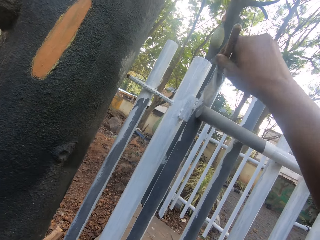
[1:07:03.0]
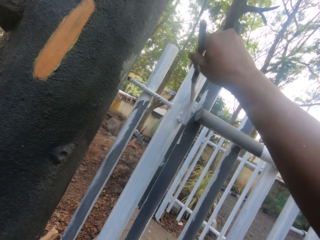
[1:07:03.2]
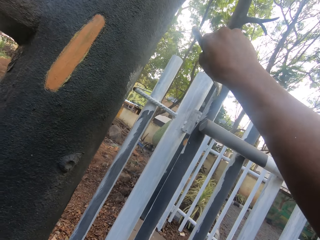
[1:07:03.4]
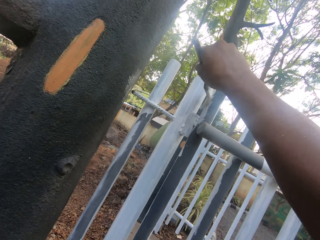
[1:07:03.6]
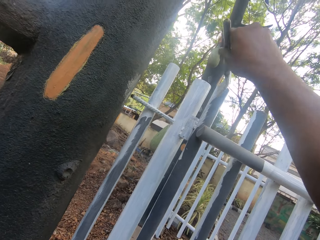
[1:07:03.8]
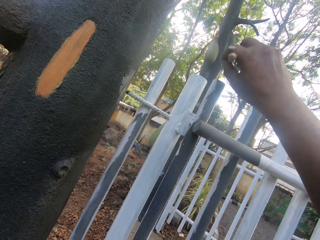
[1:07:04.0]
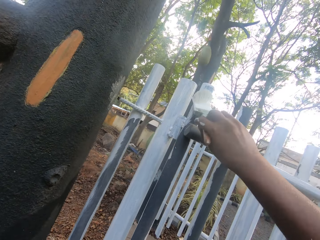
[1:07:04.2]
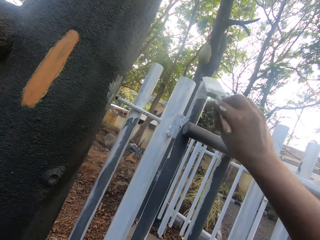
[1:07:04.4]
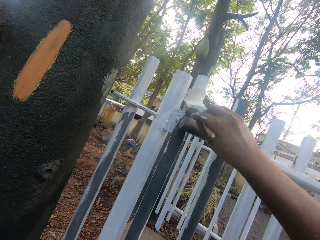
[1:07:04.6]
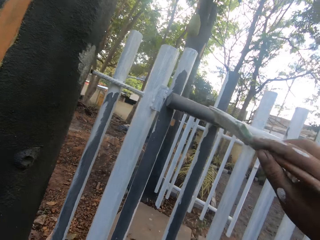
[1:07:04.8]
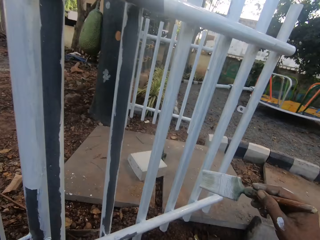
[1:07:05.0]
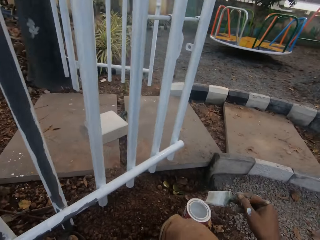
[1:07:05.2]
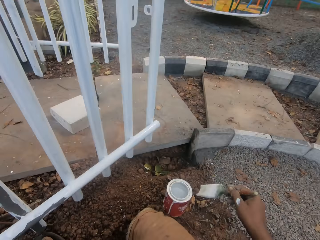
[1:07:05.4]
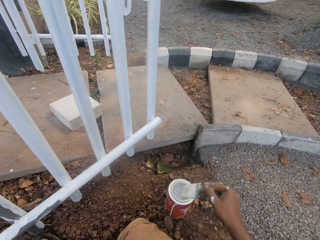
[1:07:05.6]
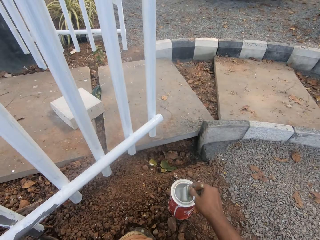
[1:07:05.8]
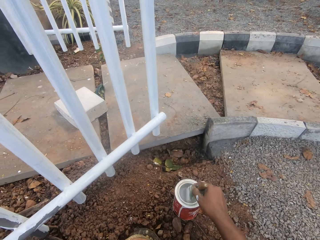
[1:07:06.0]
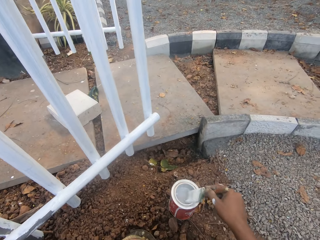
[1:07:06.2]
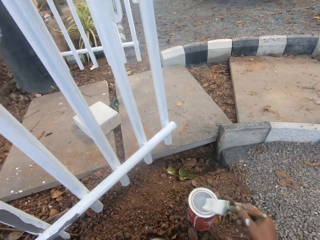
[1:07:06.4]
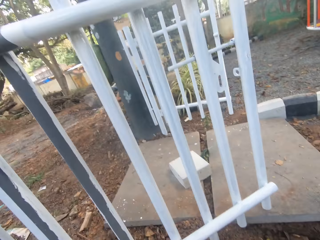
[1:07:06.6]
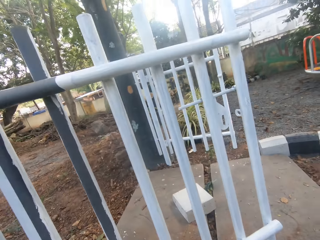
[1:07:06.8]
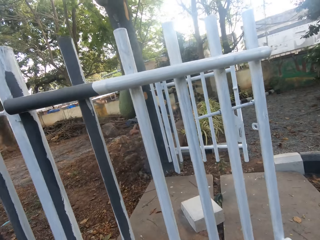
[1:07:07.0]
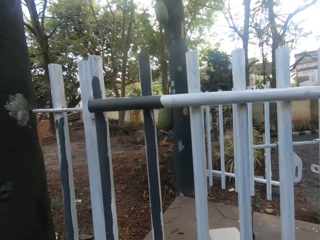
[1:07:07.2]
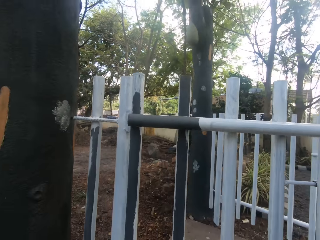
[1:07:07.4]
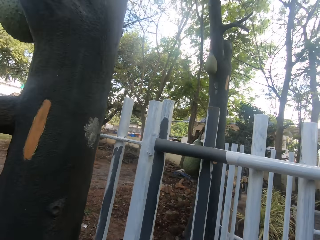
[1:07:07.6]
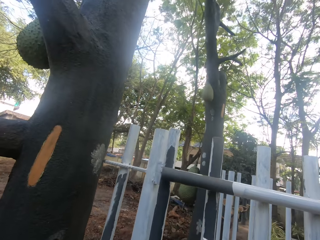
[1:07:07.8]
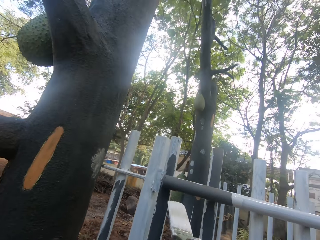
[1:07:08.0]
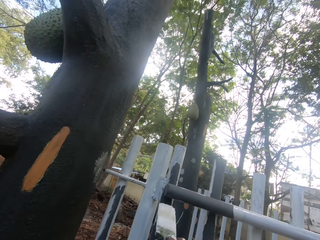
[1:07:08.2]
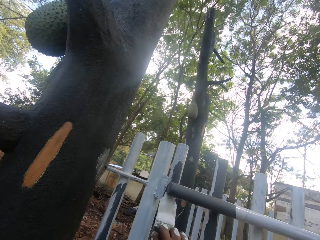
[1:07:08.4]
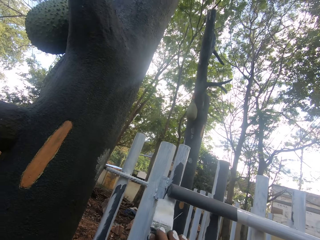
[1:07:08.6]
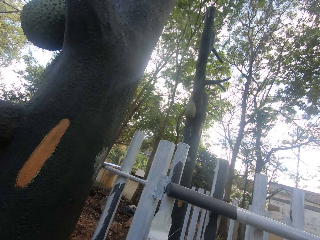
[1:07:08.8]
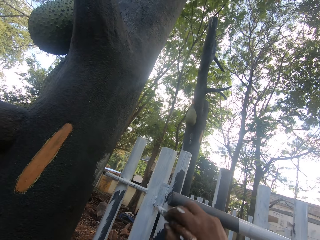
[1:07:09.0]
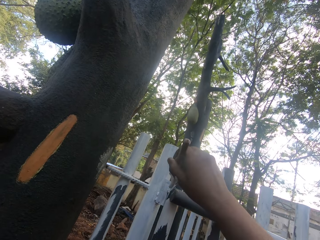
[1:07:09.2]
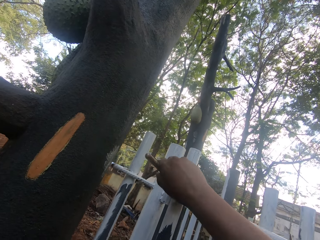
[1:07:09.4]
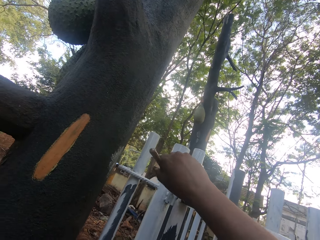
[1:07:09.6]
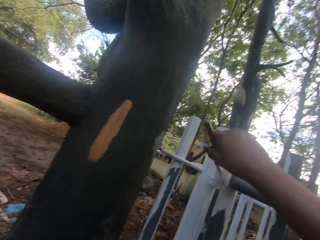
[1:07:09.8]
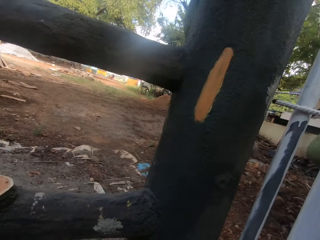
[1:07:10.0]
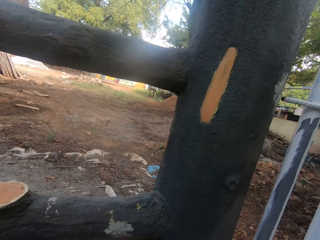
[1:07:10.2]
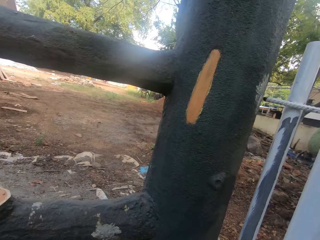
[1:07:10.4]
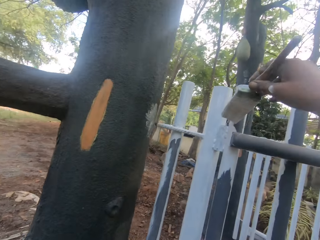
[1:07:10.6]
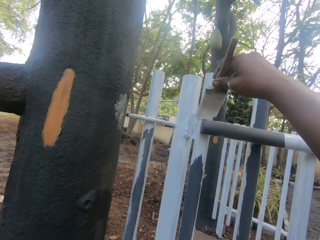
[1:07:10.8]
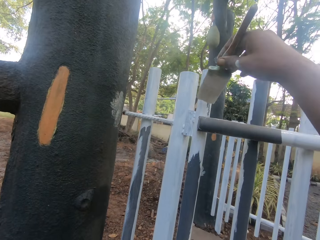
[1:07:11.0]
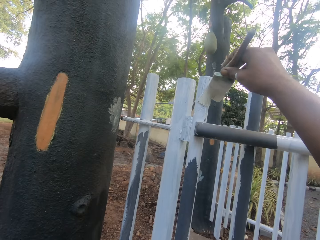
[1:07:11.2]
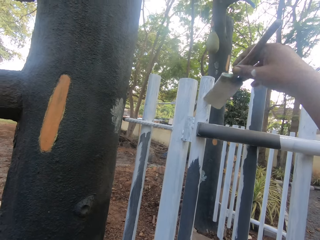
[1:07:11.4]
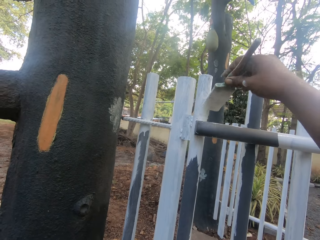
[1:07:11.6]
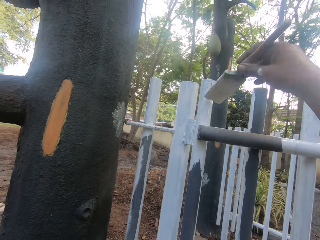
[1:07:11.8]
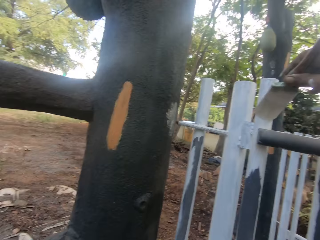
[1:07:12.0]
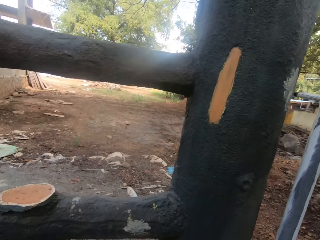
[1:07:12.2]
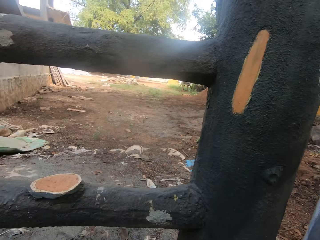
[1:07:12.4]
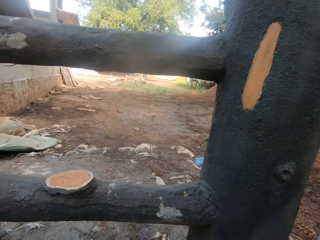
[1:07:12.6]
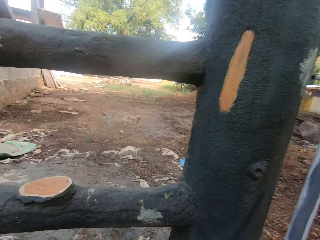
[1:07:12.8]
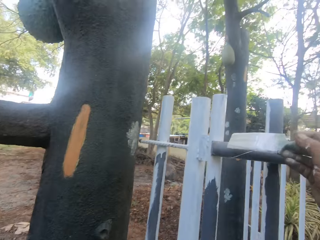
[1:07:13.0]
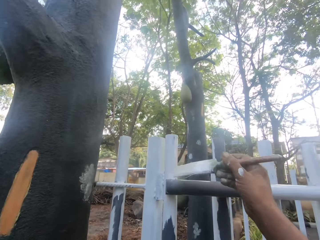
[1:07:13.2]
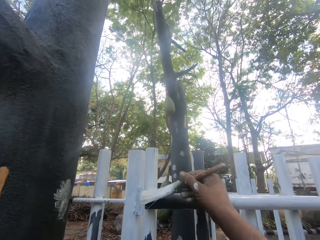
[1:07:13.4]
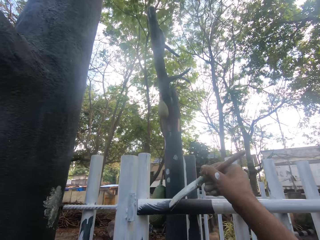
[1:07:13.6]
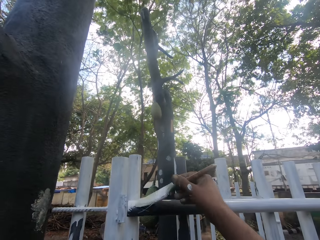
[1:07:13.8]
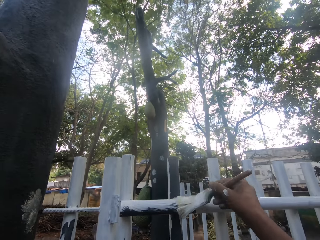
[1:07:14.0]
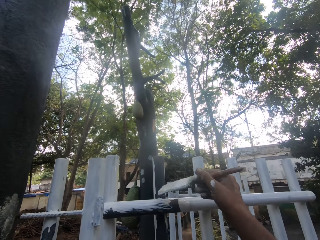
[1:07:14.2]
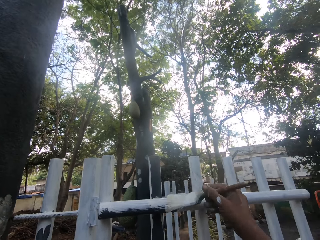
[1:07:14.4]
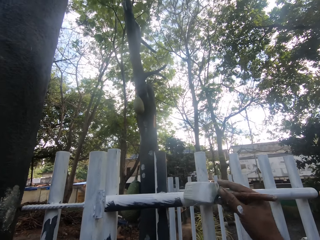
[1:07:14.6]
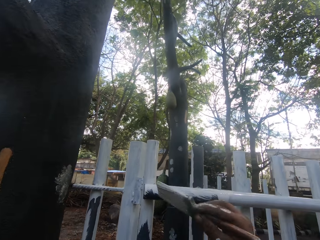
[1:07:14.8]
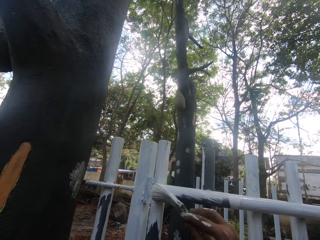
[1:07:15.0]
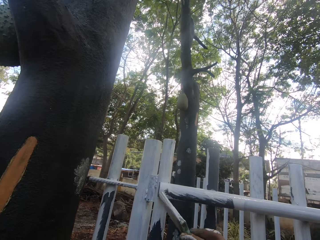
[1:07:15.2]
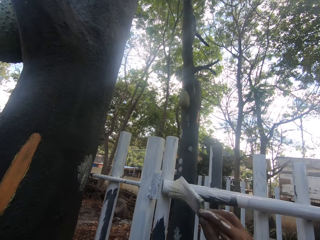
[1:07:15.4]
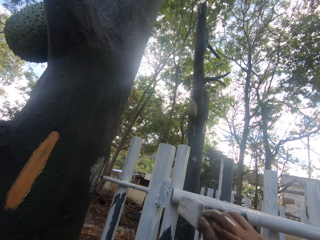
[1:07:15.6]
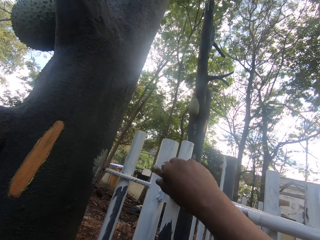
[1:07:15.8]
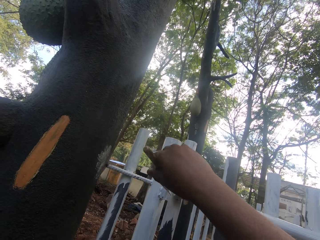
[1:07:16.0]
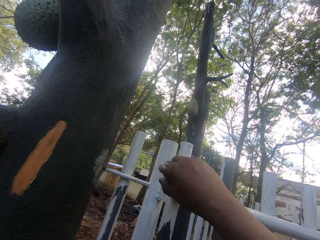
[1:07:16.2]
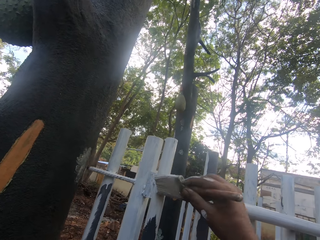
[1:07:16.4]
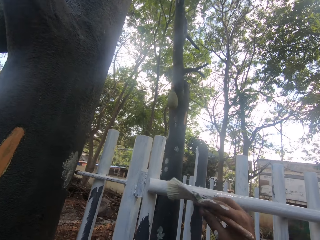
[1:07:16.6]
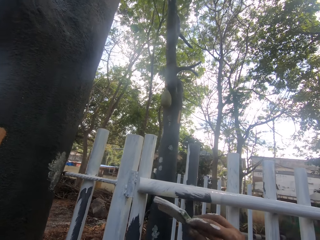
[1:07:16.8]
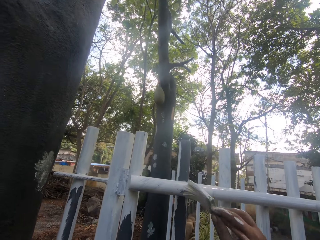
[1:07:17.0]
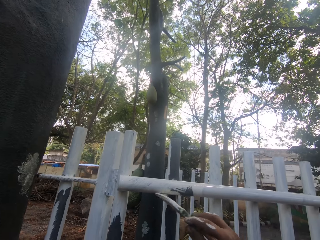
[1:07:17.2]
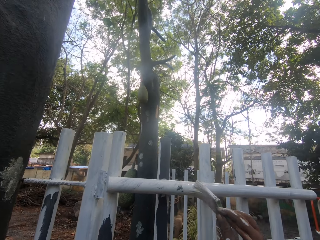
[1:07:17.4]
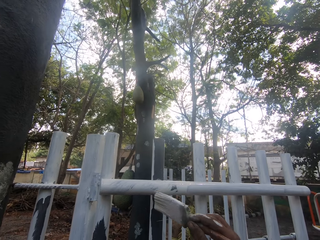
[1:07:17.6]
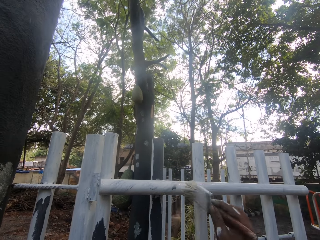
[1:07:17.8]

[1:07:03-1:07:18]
The camera wearer dips a brush in a paint can. They paint on the gate. They look on the other side. They paint on the gate, look around, and paint on the gate.

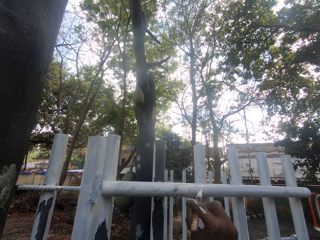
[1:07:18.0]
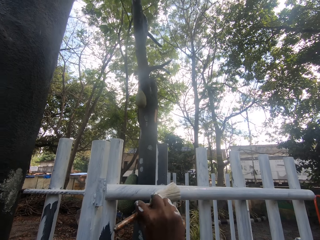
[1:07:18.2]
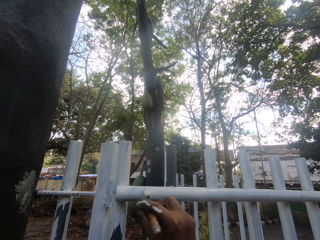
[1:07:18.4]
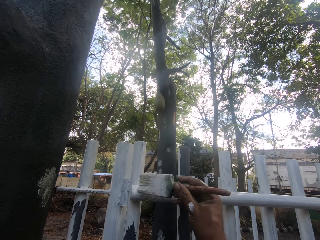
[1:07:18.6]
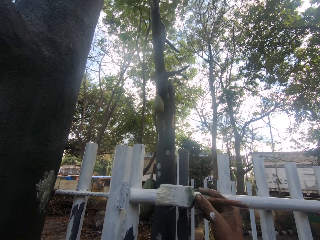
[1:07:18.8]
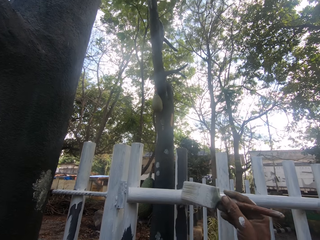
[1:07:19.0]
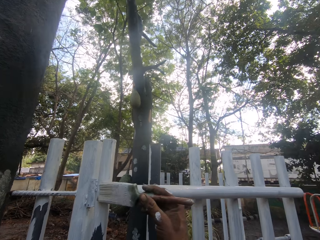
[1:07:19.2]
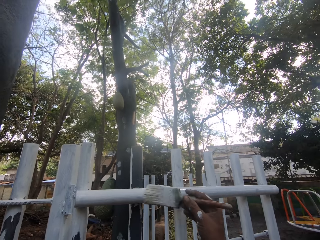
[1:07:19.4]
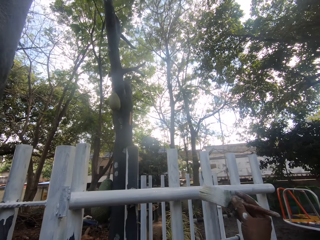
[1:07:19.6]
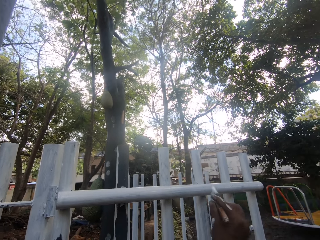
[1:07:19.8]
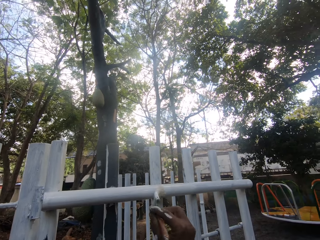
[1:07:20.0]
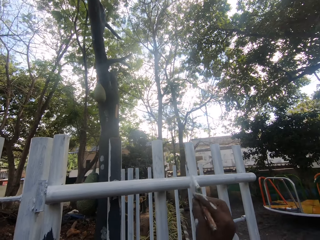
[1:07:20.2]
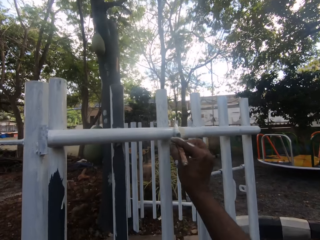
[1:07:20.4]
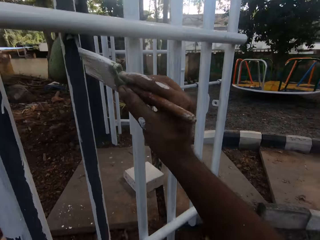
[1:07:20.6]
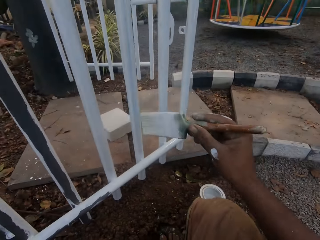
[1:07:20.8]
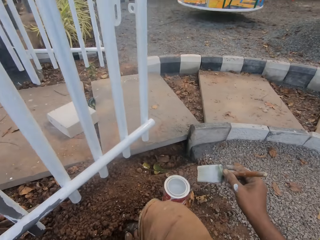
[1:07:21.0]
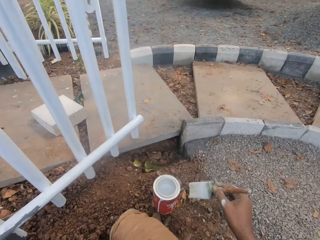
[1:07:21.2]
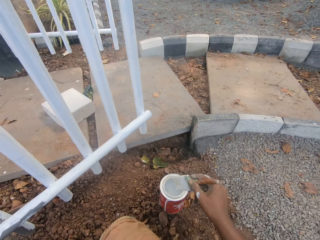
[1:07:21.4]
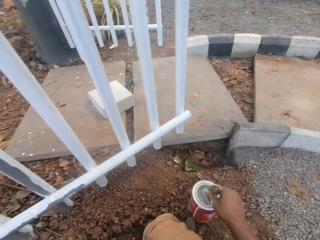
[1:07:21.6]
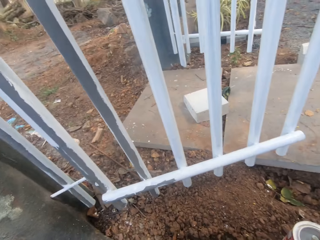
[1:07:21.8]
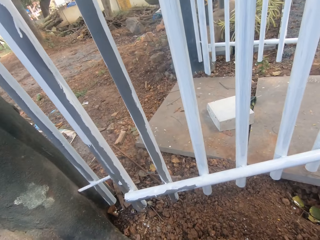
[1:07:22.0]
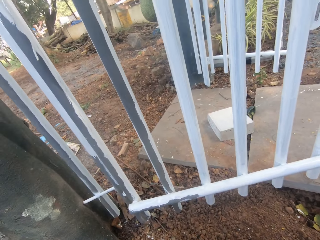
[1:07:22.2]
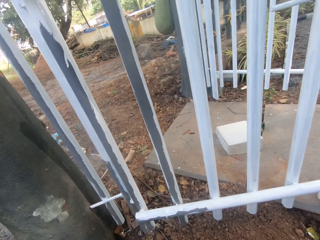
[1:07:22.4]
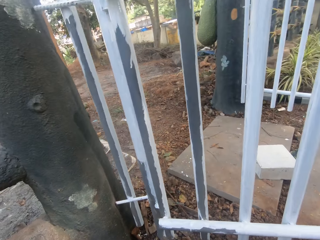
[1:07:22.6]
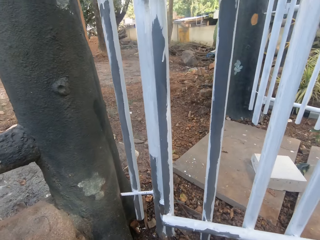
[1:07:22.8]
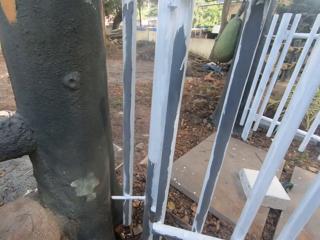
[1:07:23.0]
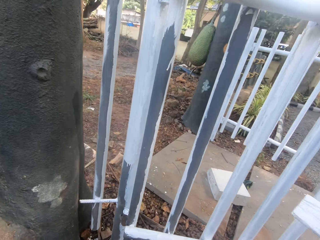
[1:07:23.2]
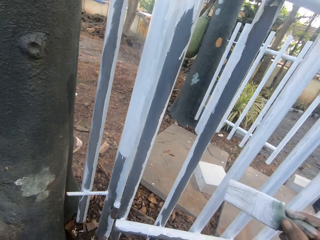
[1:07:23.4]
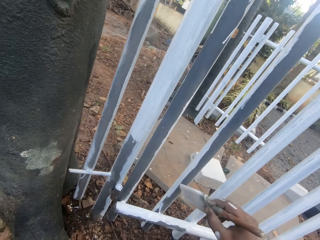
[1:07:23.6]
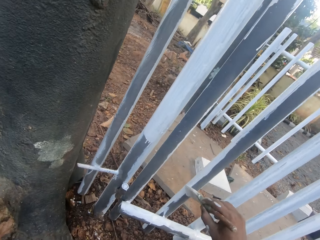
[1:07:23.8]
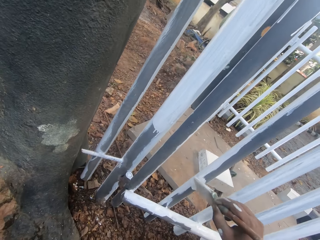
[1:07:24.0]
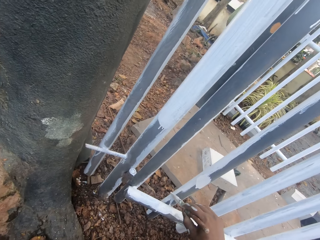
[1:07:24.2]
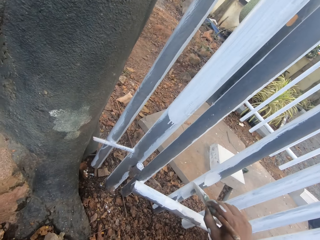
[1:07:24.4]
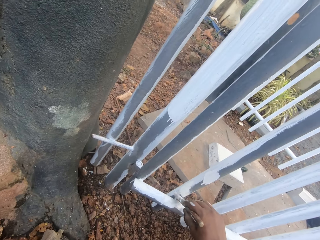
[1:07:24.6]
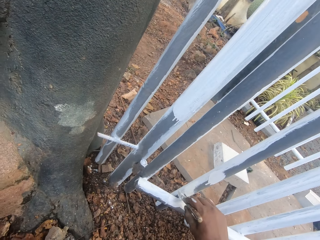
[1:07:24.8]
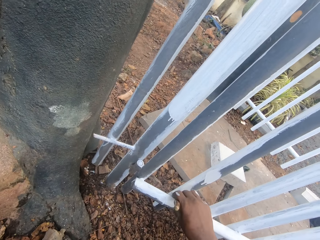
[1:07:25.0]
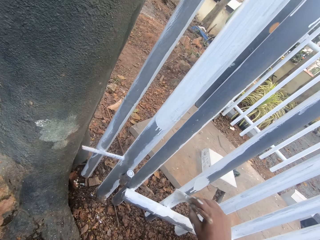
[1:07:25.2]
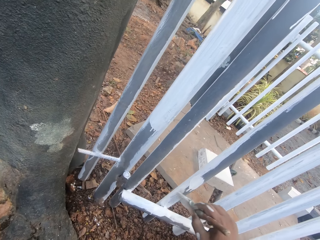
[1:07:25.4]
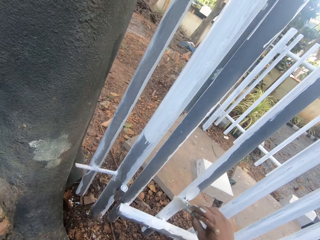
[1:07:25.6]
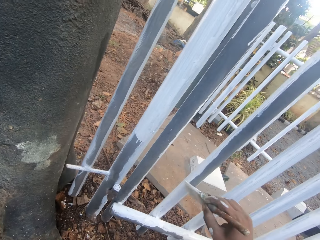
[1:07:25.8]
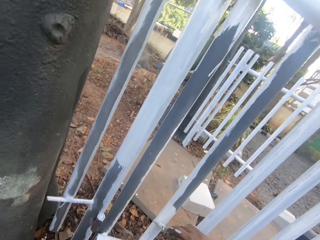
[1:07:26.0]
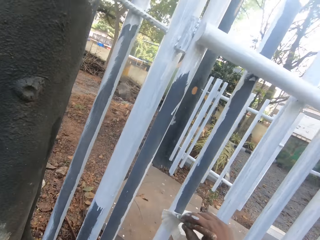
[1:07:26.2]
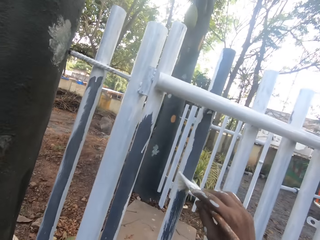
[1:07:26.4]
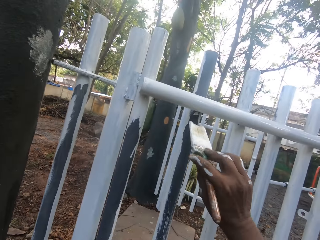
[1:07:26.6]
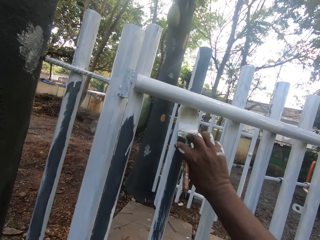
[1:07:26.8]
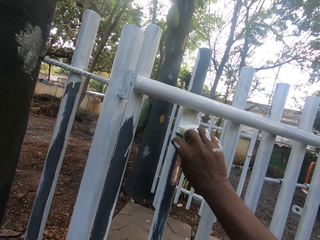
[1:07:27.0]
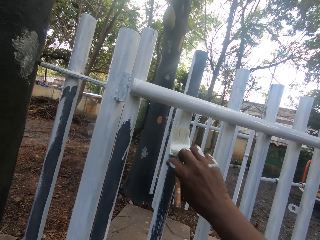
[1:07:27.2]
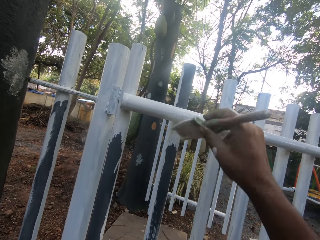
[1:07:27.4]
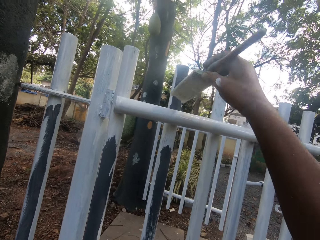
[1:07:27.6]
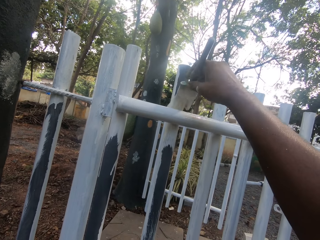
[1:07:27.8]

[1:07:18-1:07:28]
The camera wearer dips a brush in a paint can. They look around. They paint on the gate.
